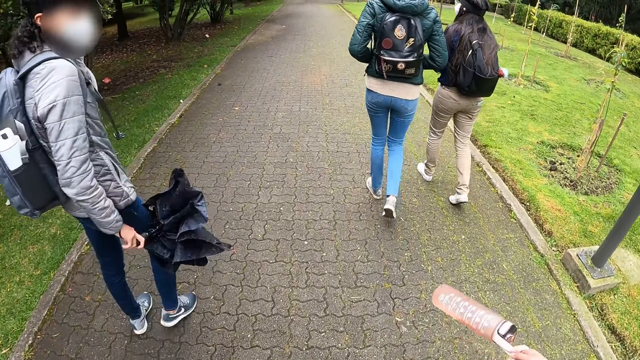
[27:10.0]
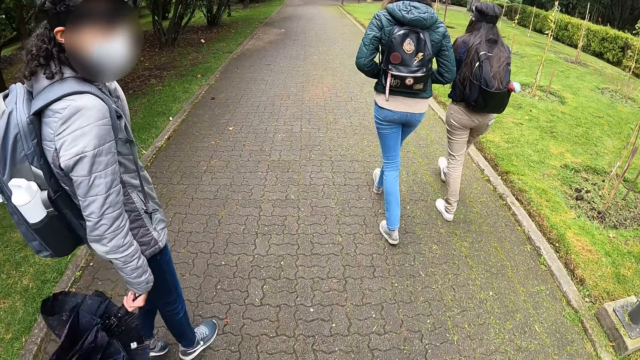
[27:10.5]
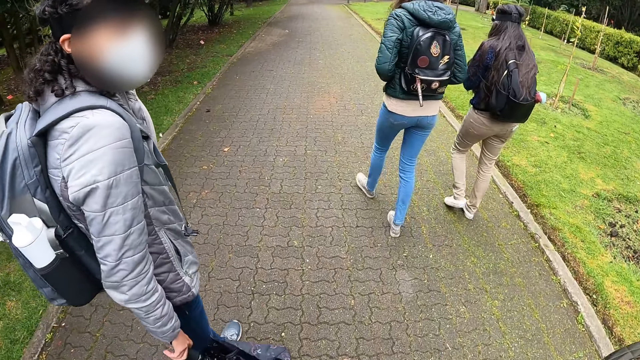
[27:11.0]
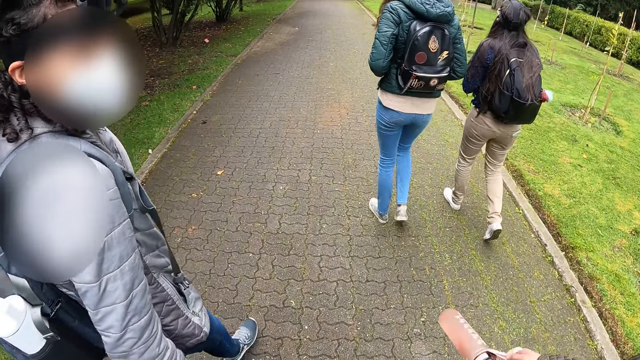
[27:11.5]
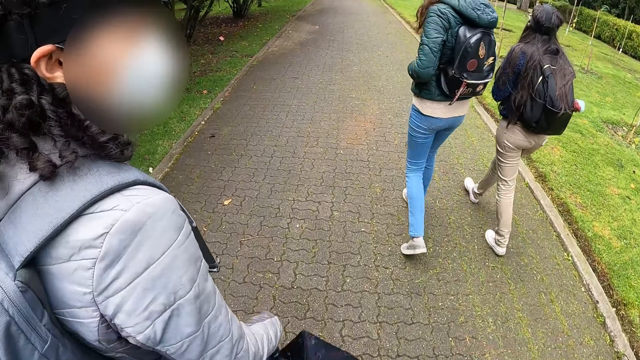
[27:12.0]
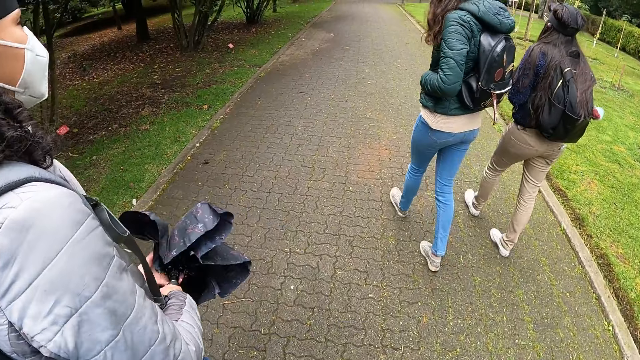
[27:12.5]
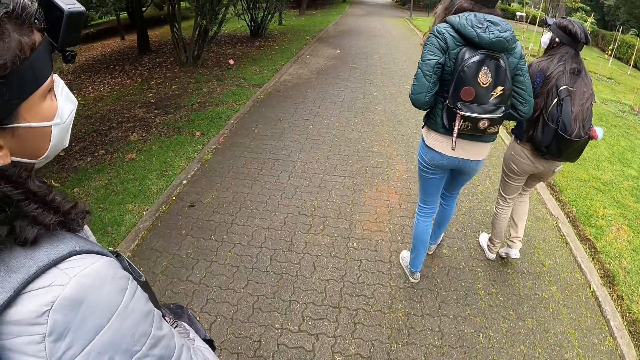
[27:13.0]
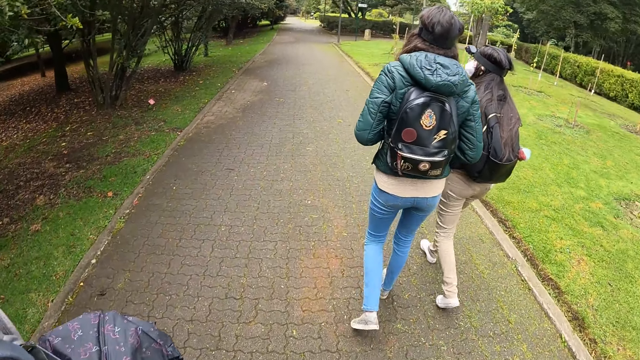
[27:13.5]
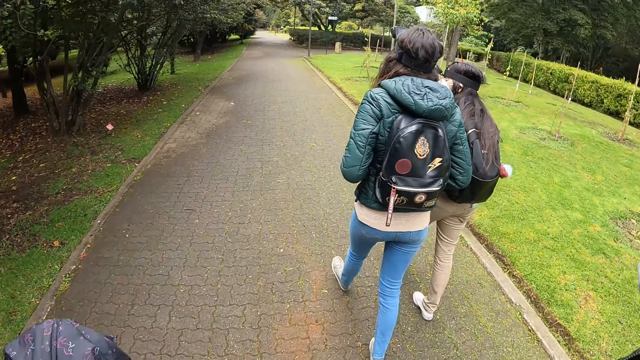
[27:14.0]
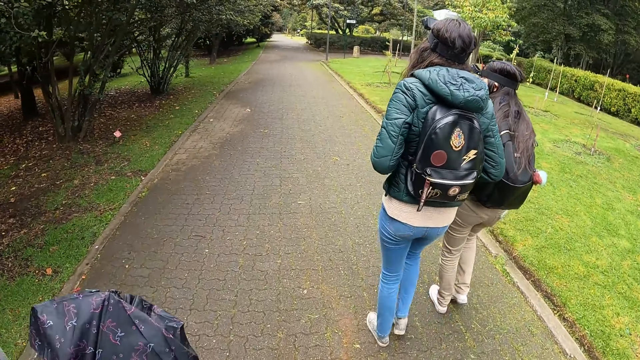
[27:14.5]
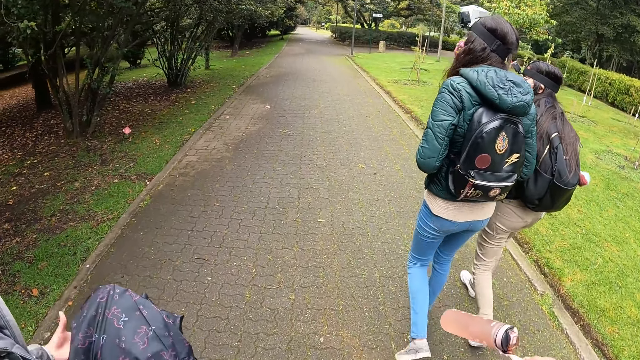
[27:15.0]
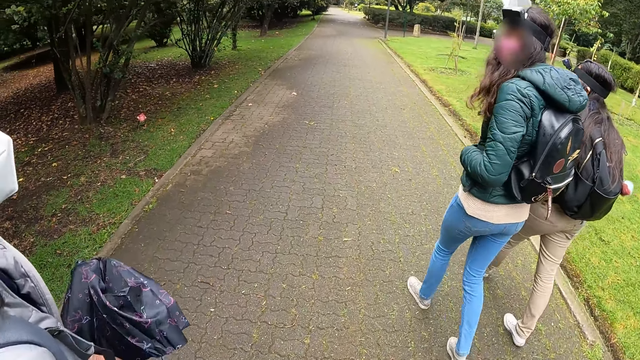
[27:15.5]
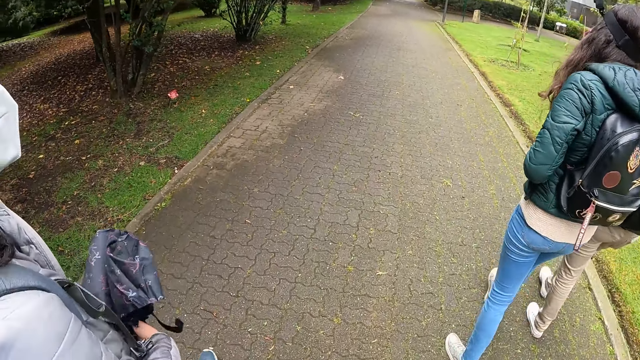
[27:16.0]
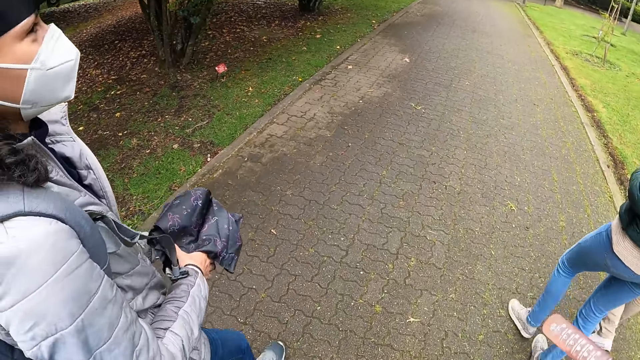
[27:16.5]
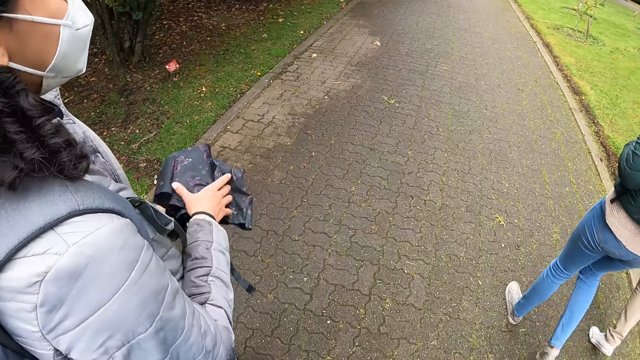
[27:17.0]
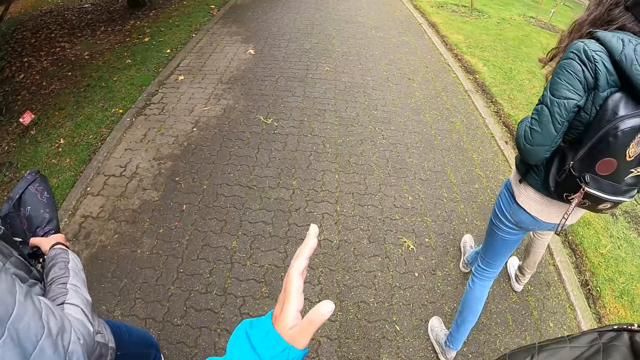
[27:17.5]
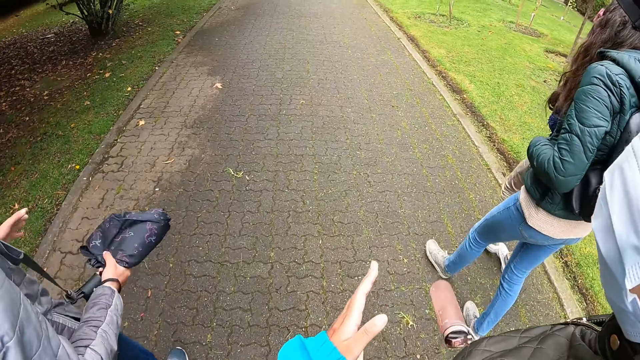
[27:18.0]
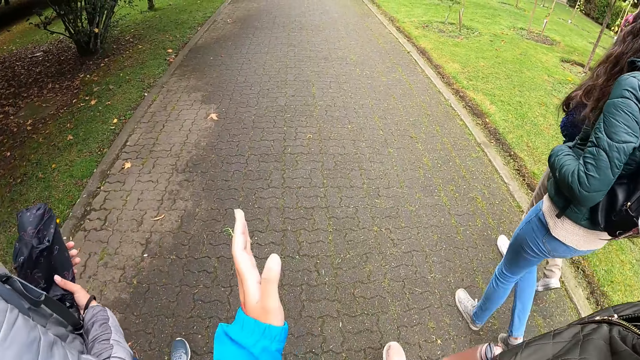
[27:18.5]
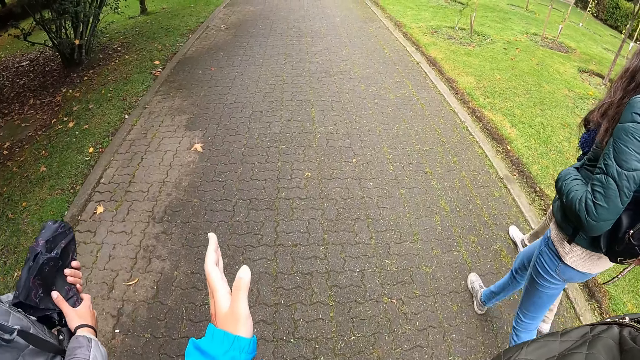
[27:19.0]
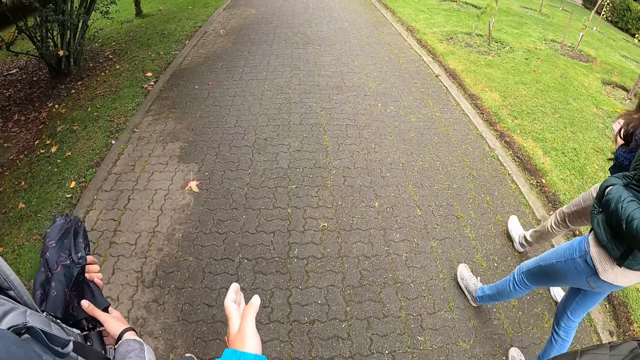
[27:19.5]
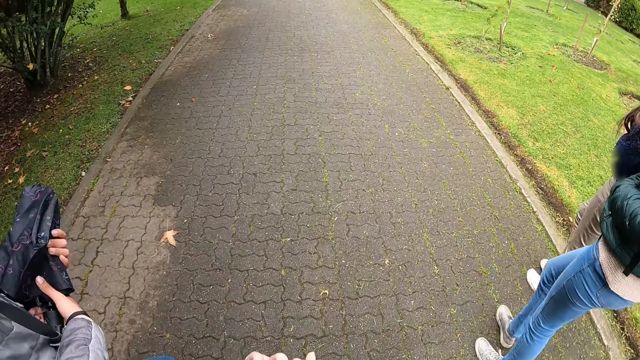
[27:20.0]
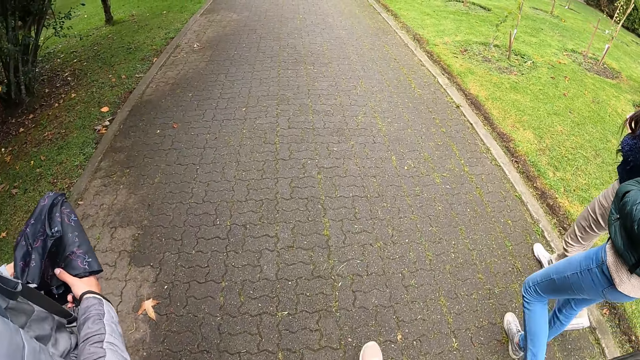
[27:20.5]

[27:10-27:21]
A woman interacts with another woman. A third woman holds the umbrella in her right hand with both hands. A fourth woman interacts with a fifth woman. The camera wearer converses with a sixth woman. She stretches her hand.

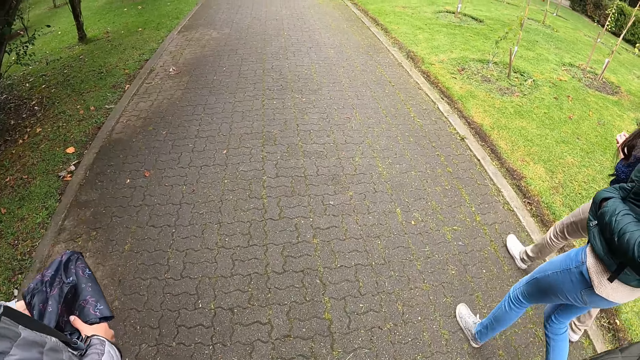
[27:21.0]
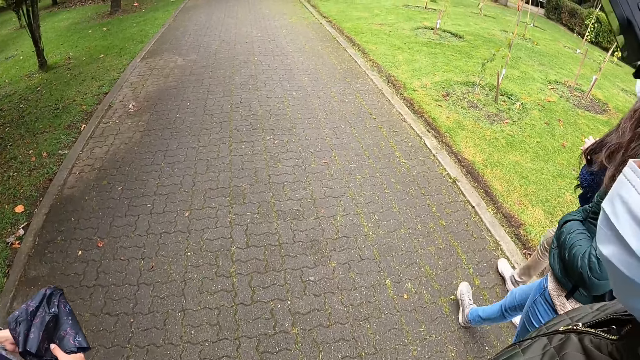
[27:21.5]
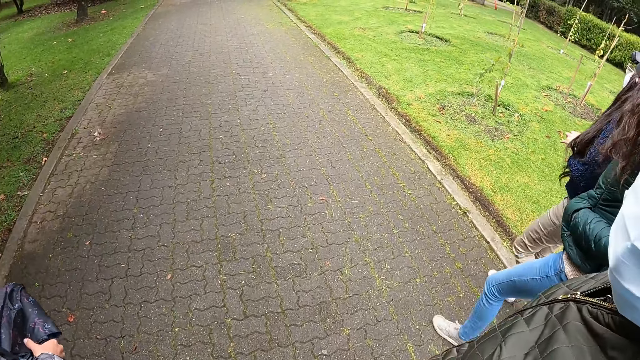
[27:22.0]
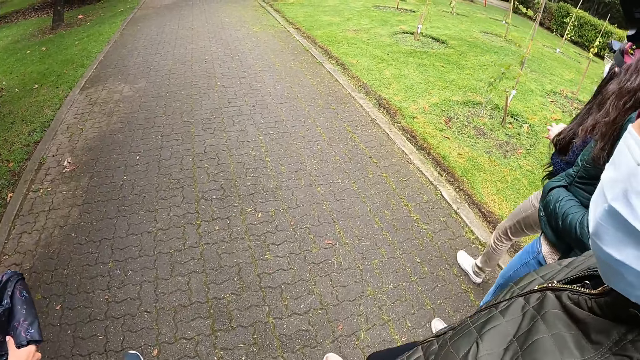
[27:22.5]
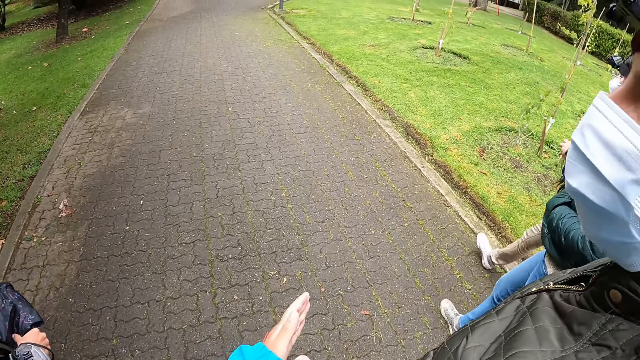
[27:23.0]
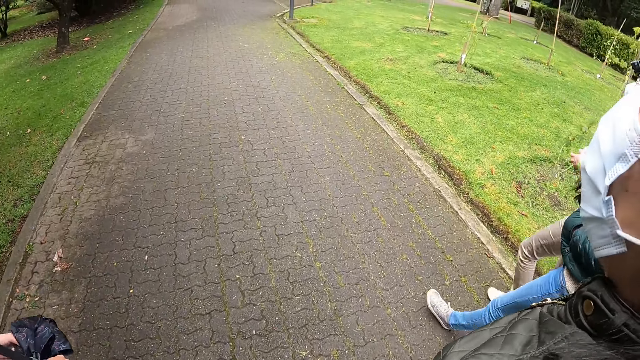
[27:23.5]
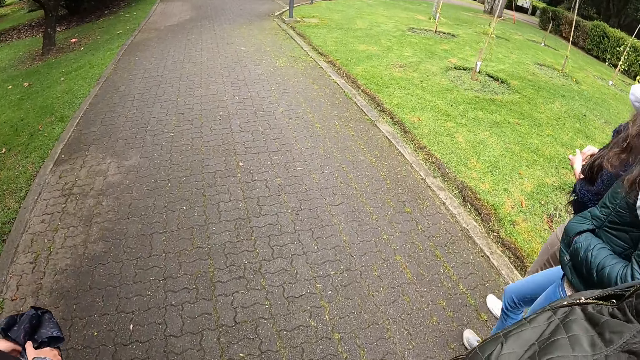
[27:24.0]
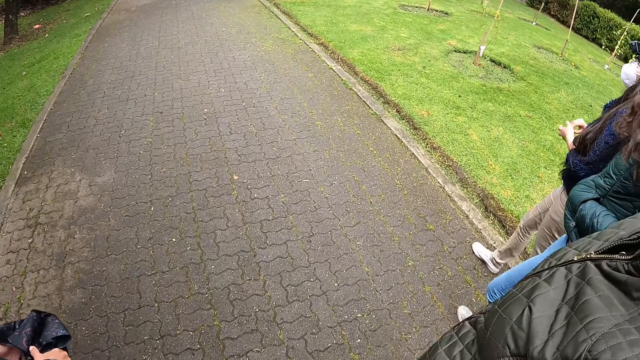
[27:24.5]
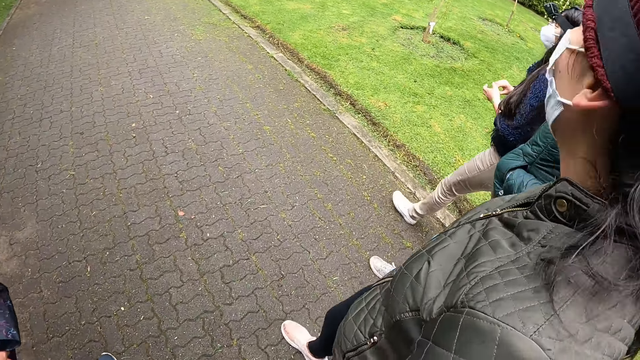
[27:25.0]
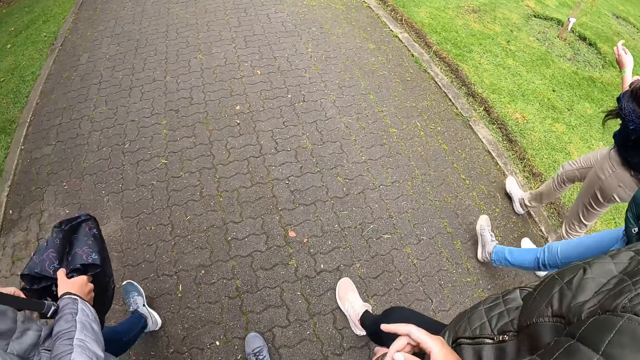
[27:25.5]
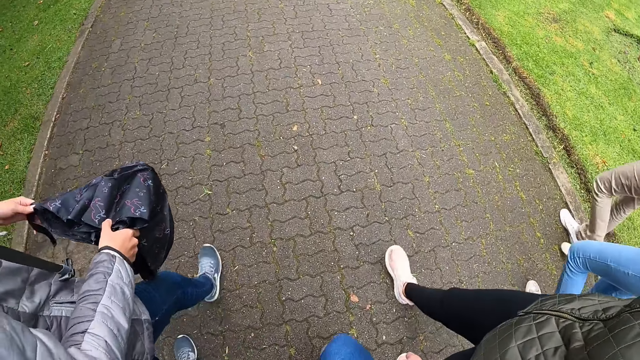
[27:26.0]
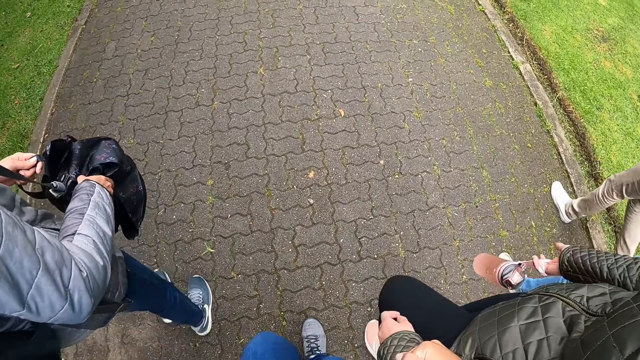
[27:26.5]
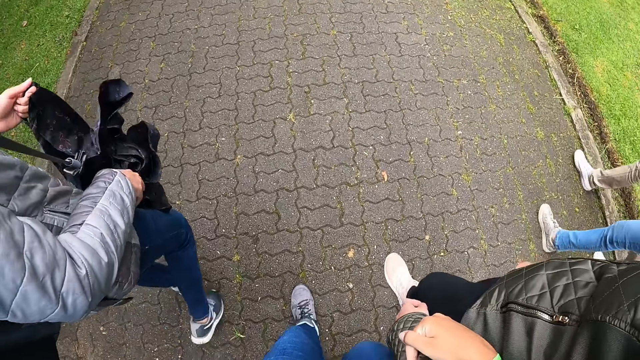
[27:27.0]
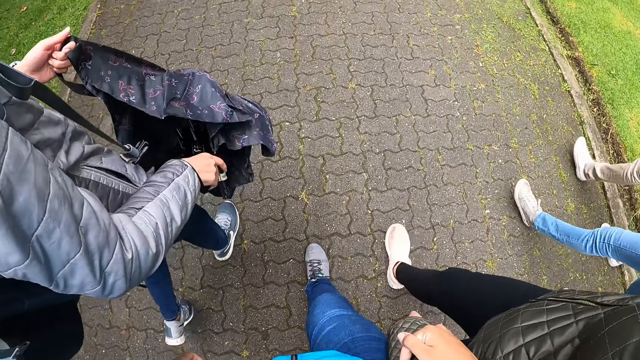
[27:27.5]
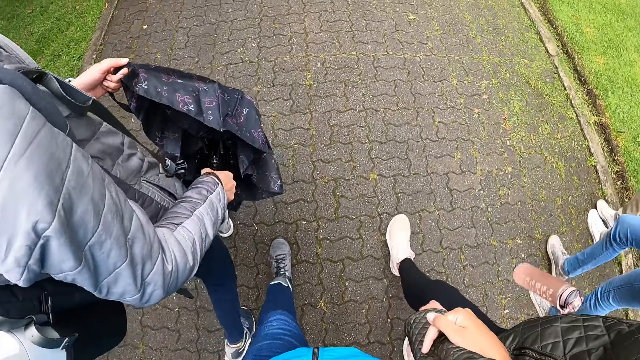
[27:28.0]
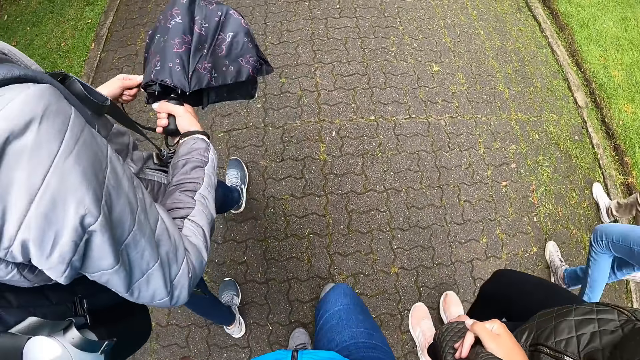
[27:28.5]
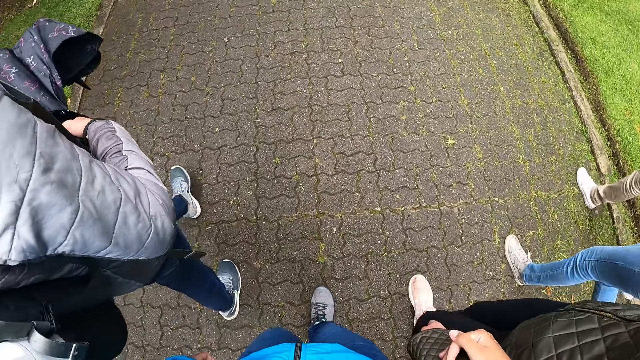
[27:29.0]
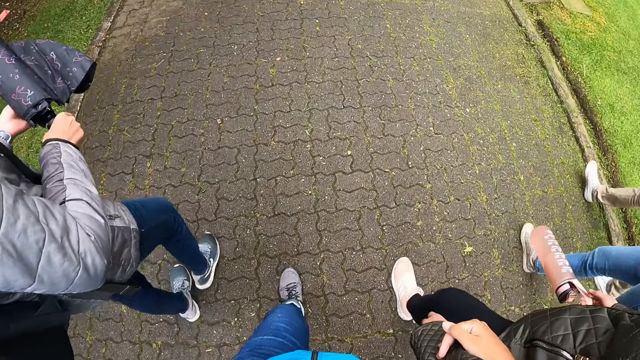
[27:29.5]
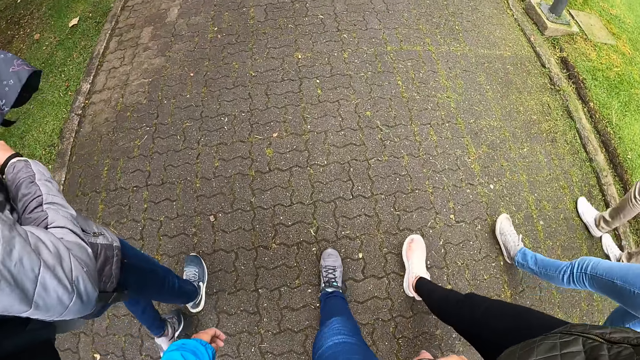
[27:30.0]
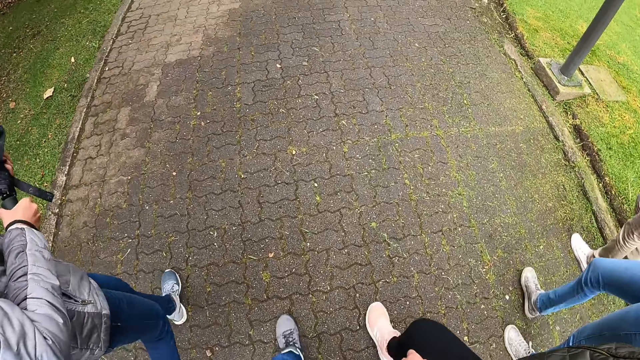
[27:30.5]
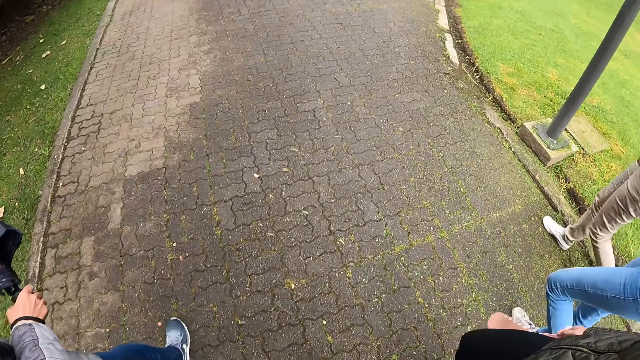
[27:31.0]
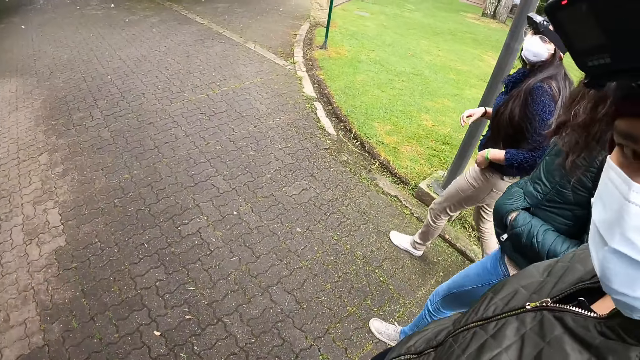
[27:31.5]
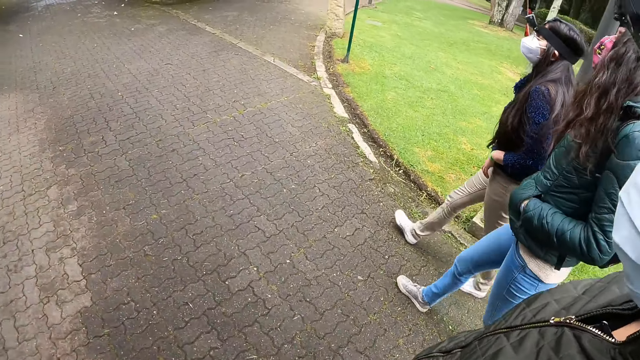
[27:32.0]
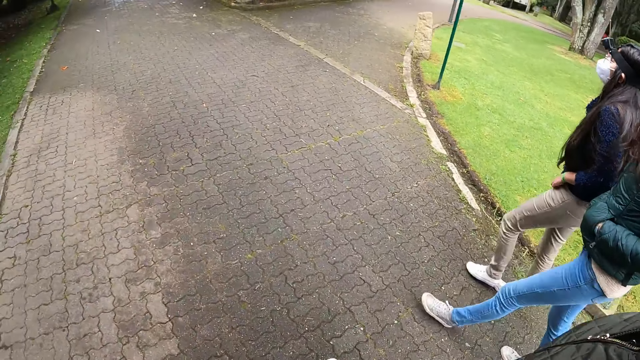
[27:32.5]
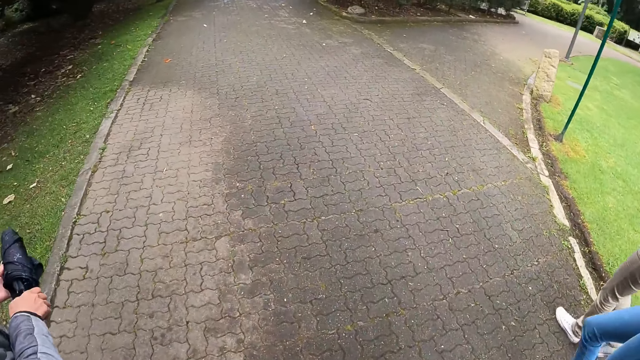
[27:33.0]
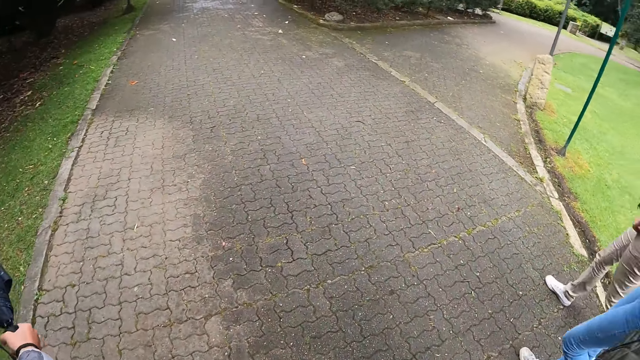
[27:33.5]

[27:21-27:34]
A lady walks beside the camera wearer. Another lady folds the umbrella. The camera wearer holds a woman's left arm in her right hand. The first lady walks beside the camera wearer. A third lady walks beside a fourth lady. The fourth lady walks beside the first lady. The second lady folds the umbrella.
